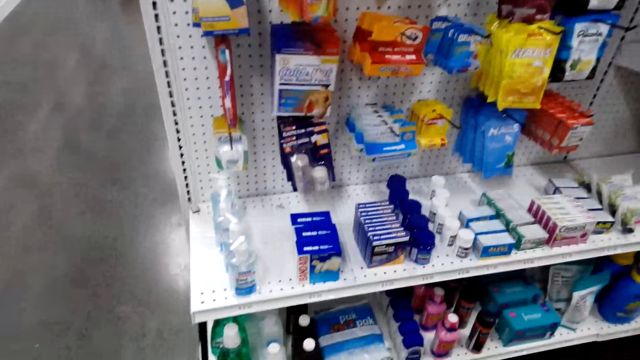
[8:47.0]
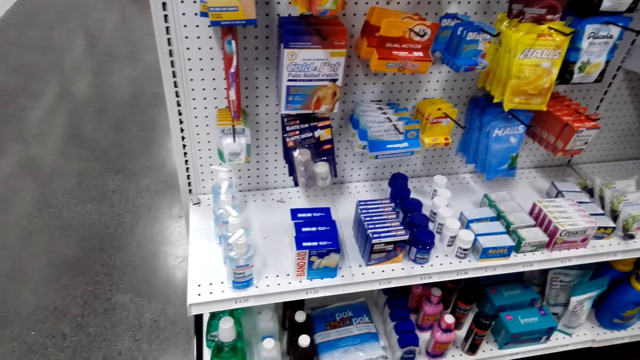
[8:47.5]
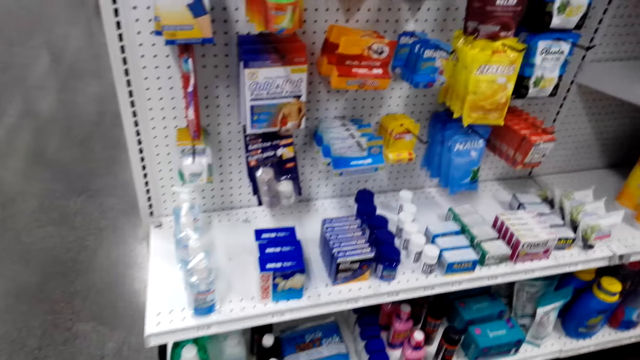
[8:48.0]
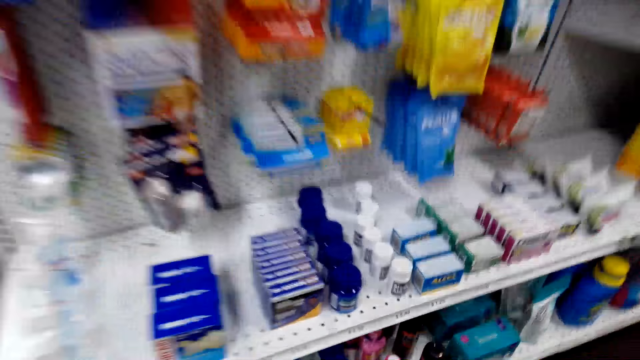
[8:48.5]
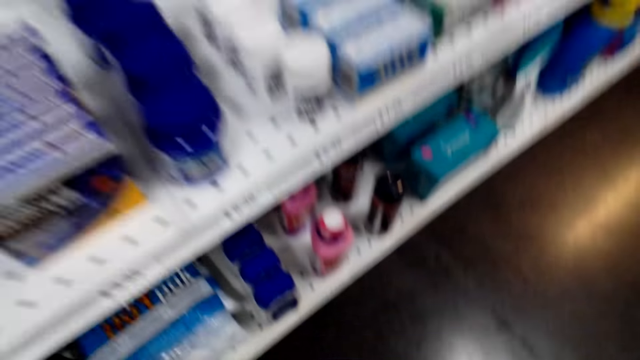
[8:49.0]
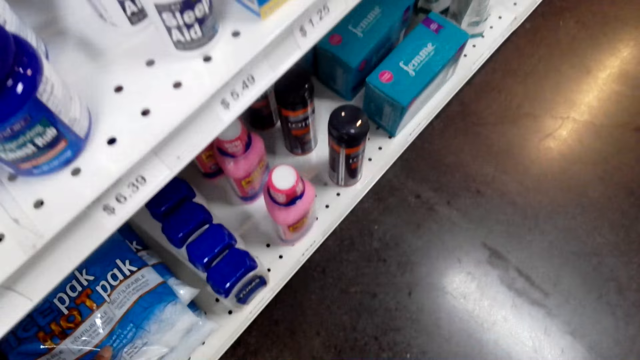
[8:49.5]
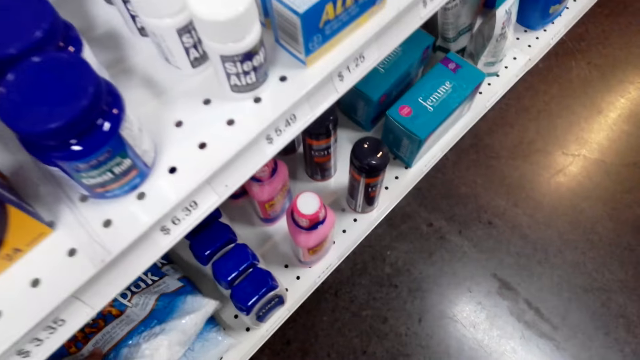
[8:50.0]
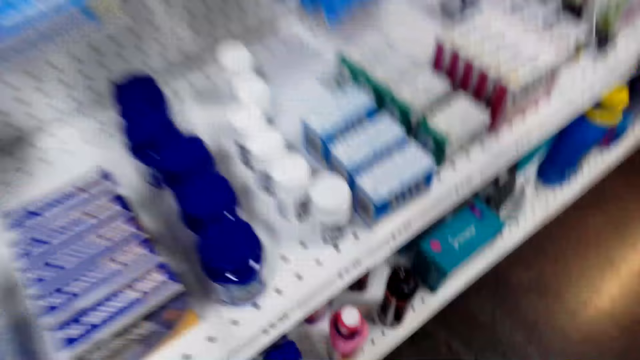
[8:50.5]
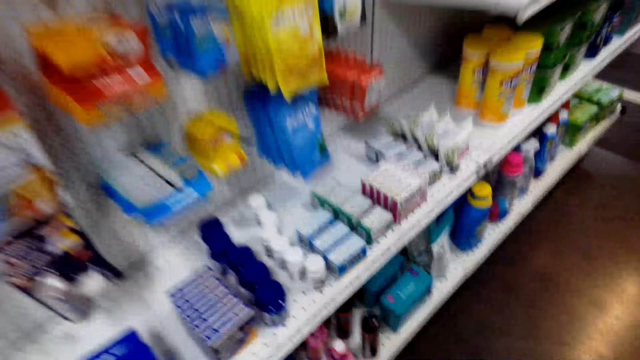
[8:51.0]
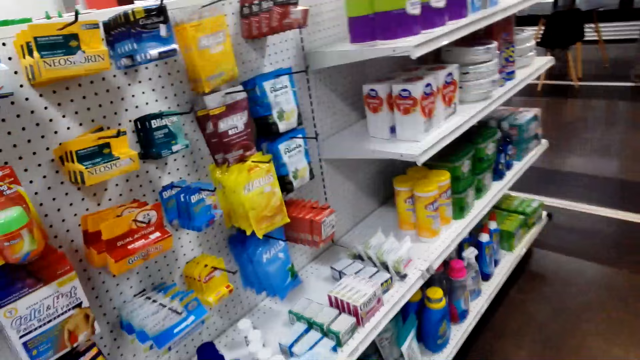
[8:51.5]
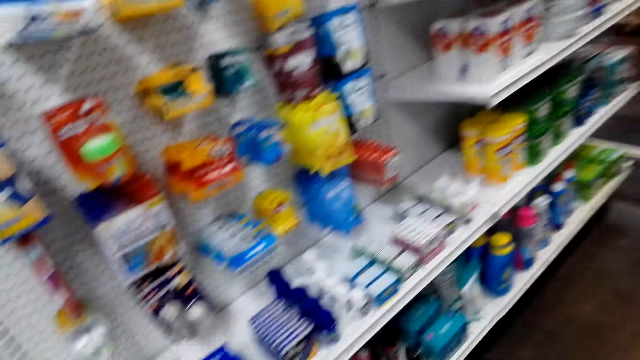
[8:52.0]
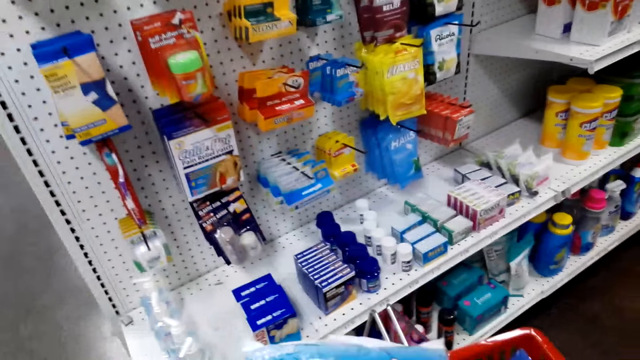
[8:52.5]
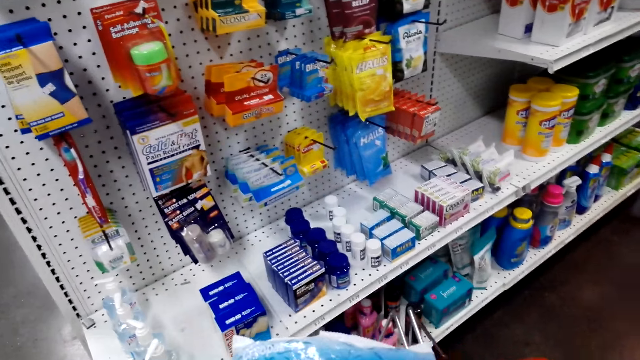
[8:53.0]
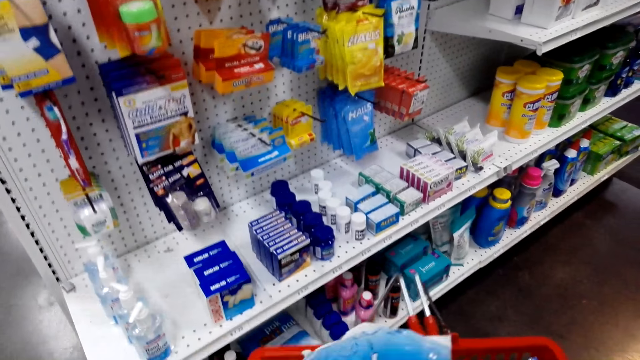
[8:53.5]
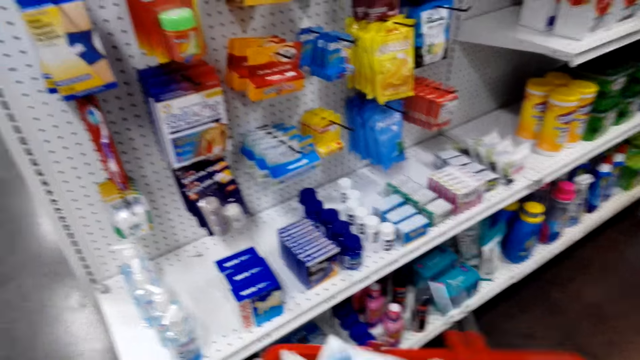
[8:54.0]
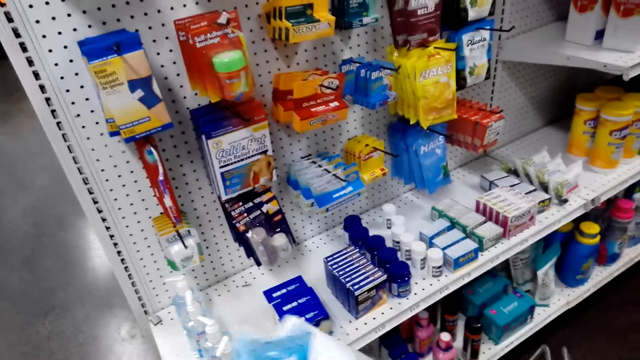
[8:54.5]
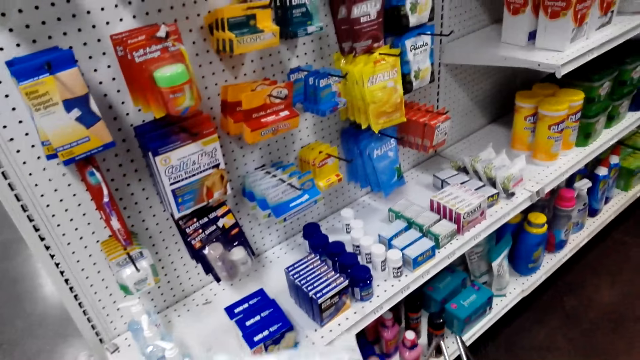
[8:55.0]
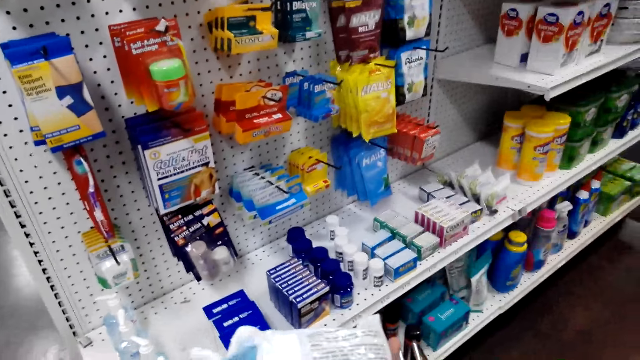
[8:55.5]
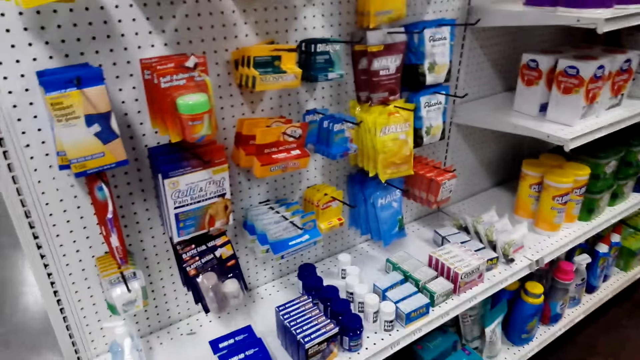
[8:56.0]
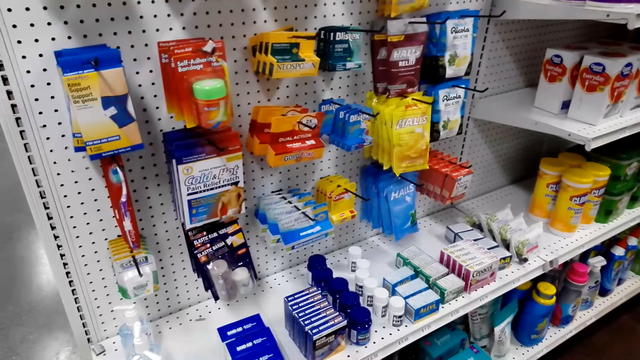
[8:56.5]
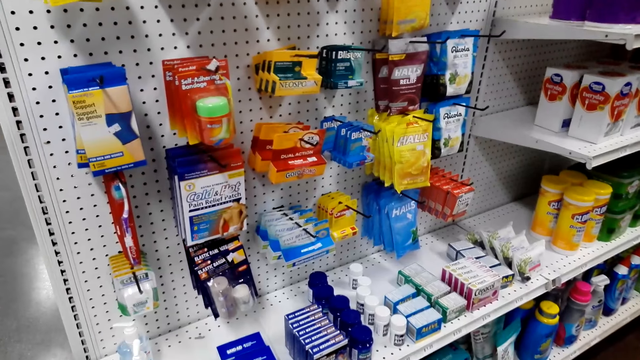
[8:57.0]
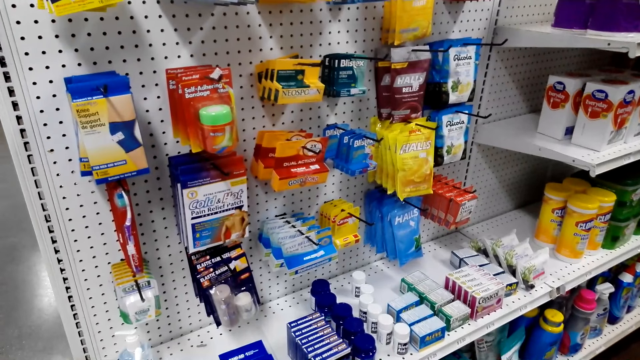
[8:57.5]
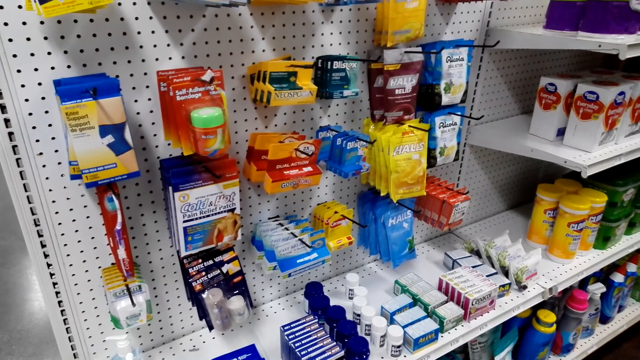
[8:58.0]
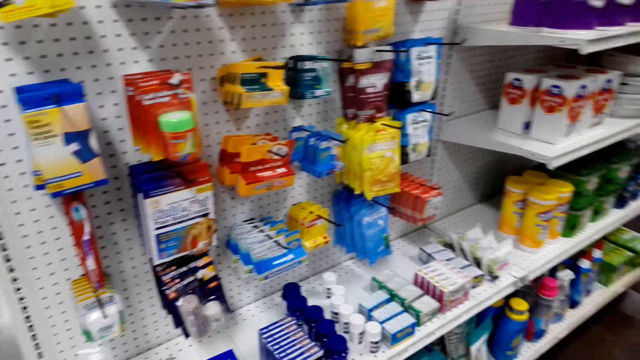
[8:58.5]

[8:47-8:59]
The camera wearer looks around the shelf. They touch a packet of wipes. They take an item. They check the packet of wipes.

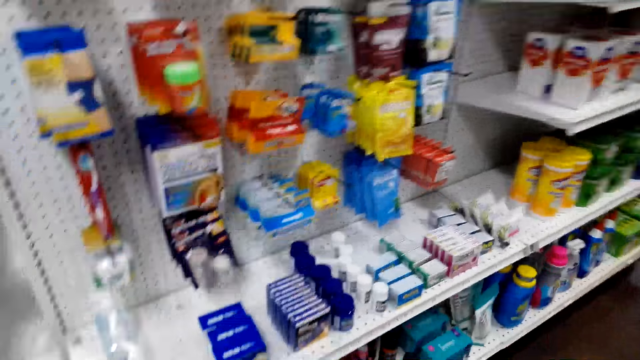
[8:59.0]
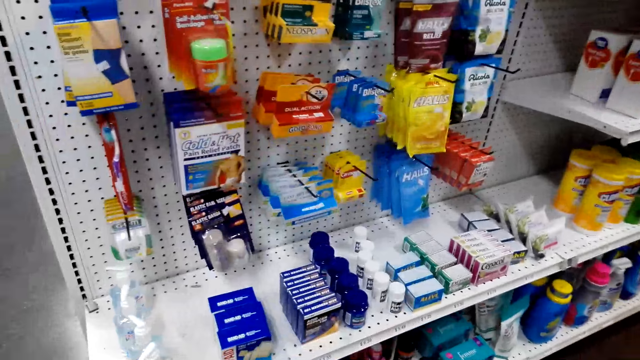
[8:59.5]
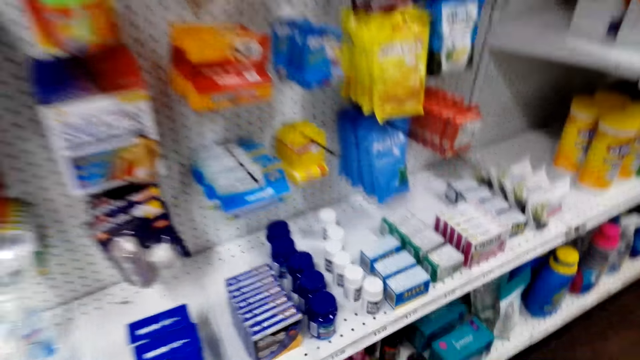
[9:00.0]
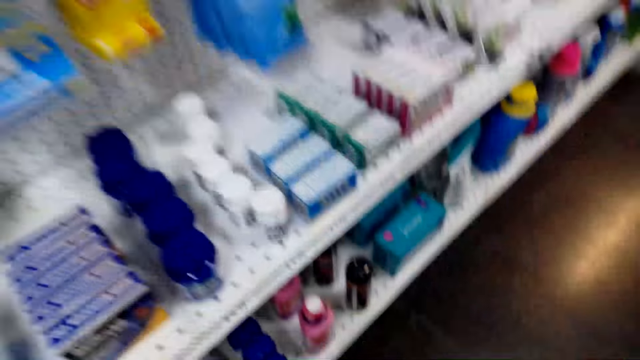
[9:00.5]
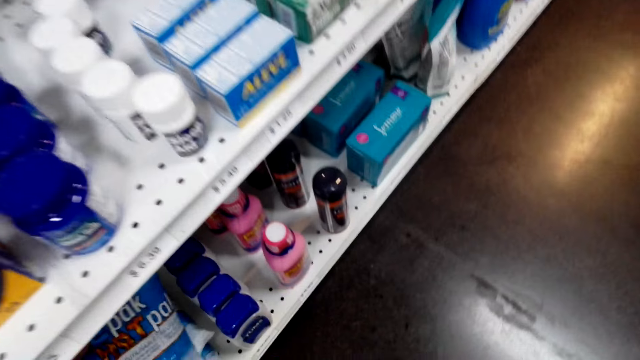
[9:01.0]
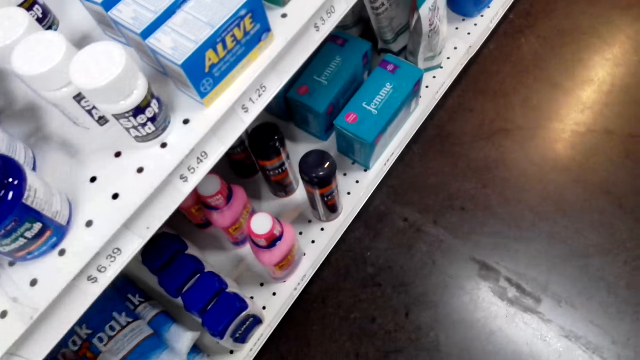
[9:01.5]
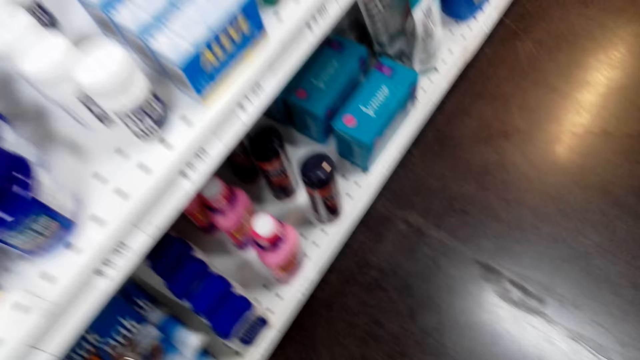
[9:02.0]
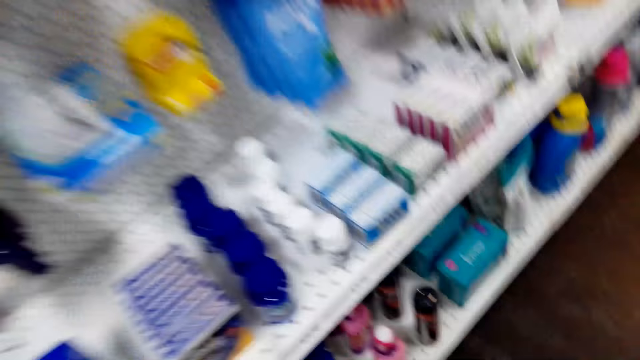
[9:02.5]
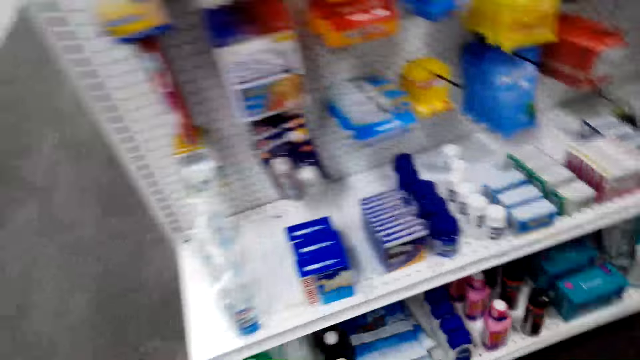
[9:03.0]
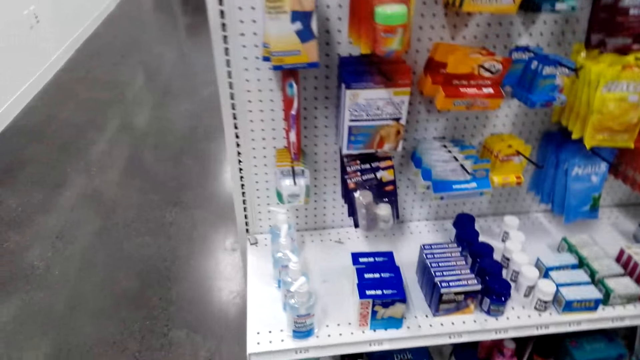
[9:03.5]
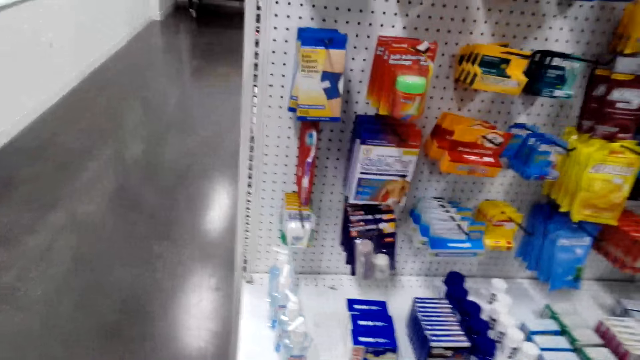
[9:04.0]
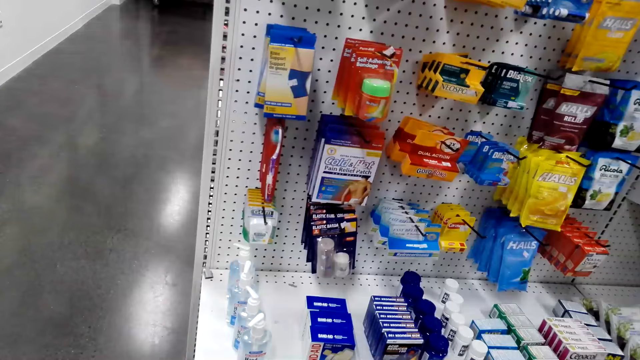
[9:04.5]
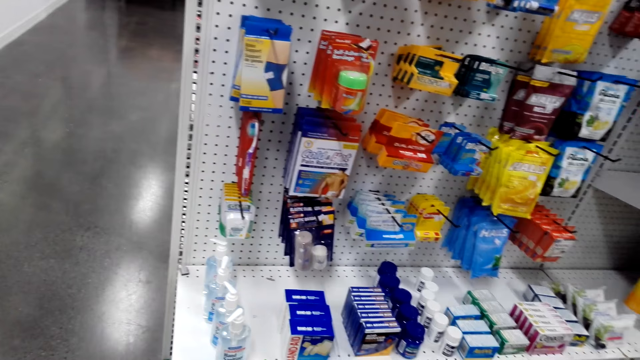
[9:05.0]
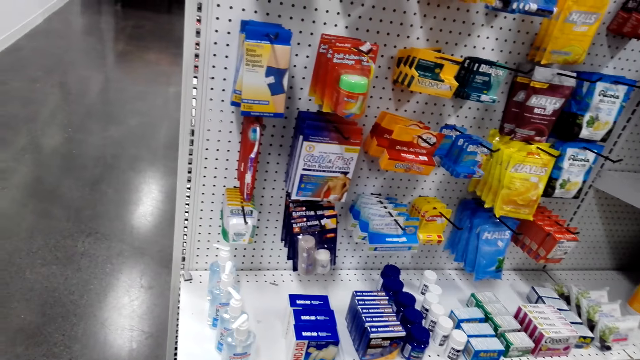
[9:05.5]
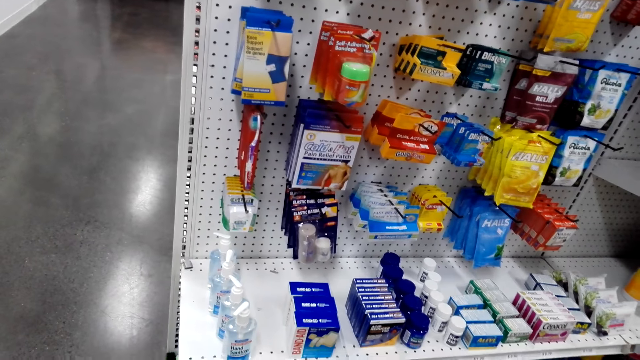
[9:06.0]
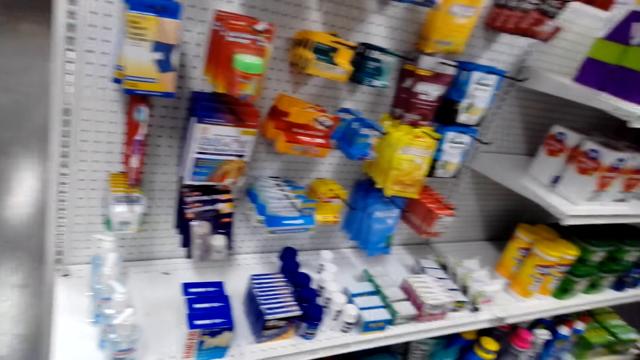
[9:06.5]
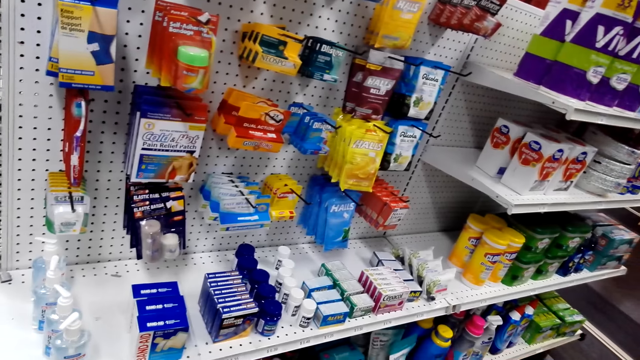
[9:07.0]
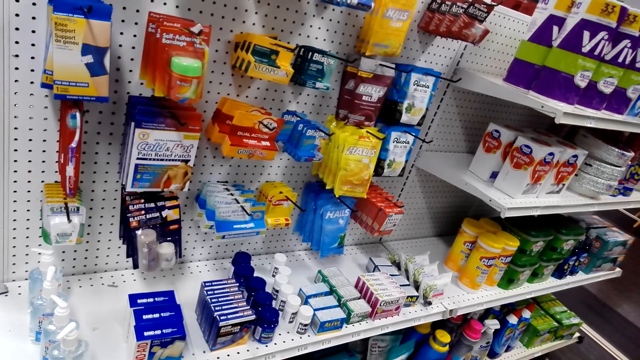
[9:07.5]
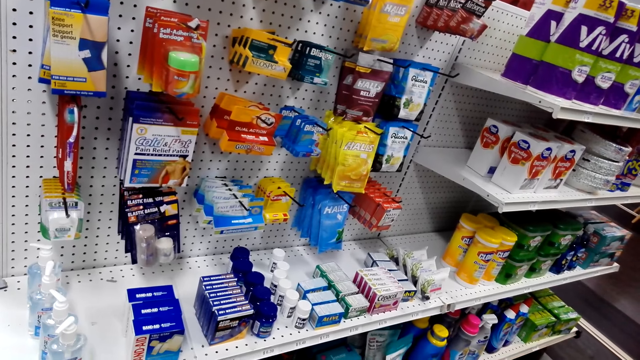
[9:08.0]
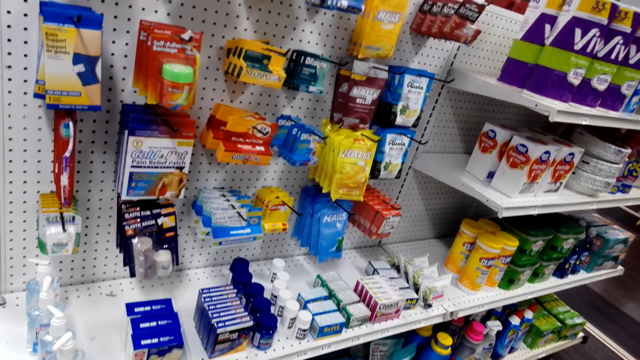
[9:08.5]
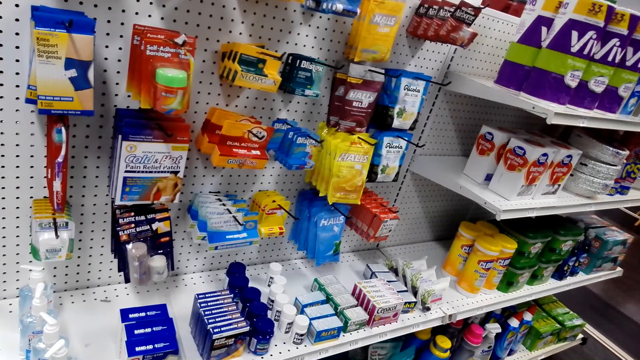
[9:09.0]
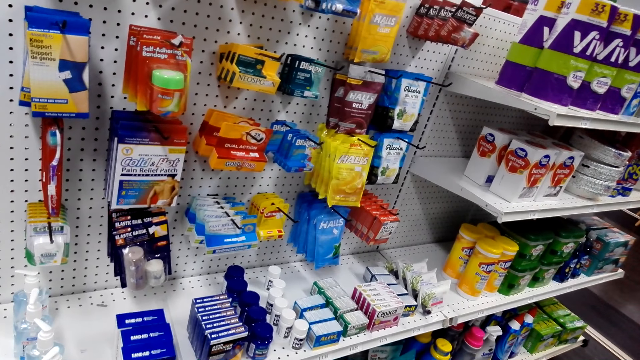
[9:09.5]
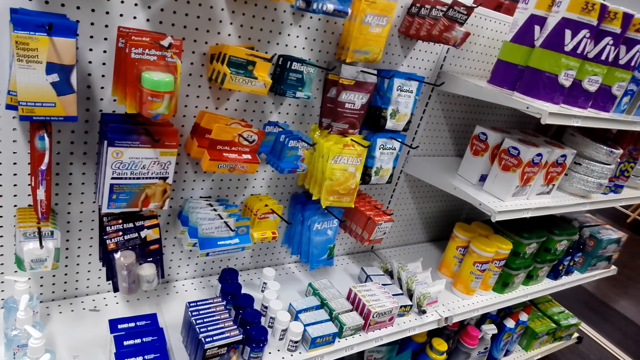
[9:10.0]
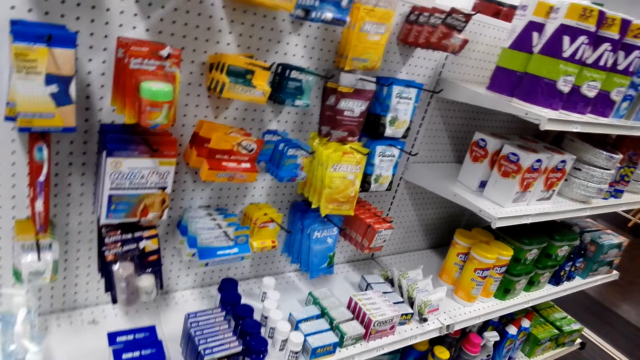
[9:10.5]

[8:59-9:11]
The camera wearer puts the packet of wipes in the shelf. They look around. They look around the shelf.
